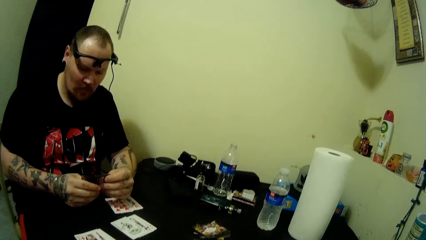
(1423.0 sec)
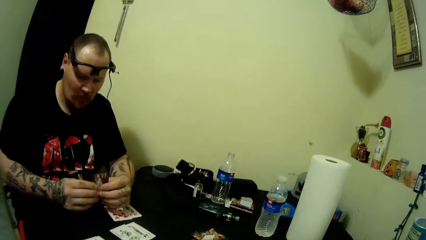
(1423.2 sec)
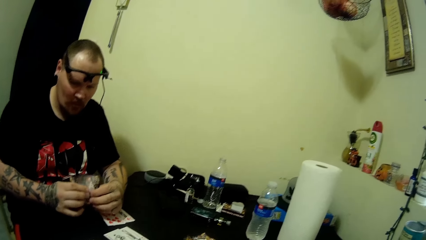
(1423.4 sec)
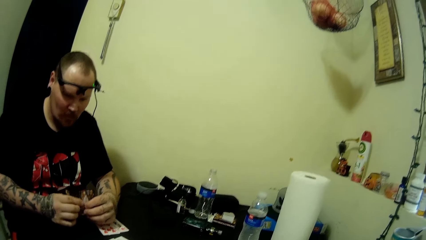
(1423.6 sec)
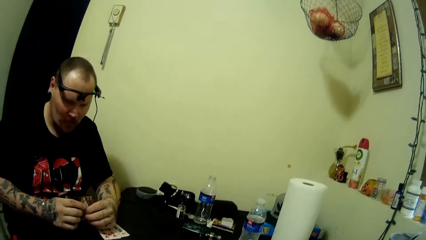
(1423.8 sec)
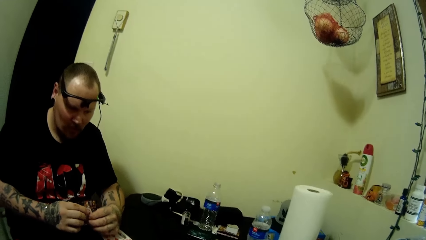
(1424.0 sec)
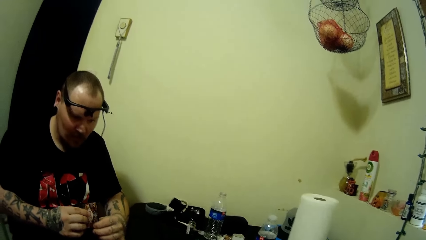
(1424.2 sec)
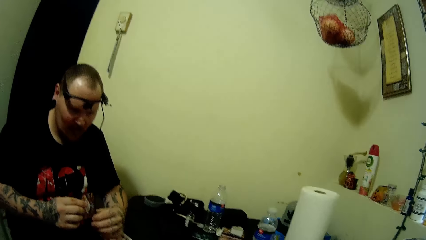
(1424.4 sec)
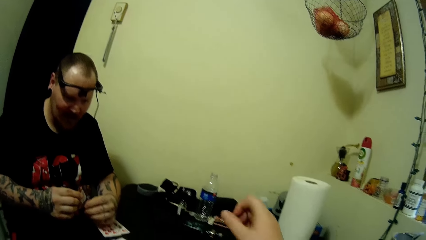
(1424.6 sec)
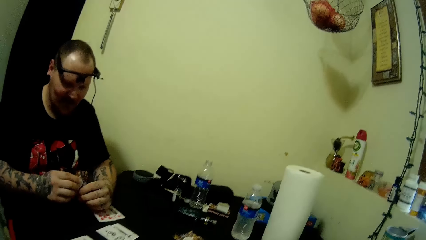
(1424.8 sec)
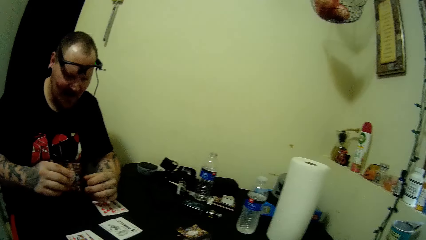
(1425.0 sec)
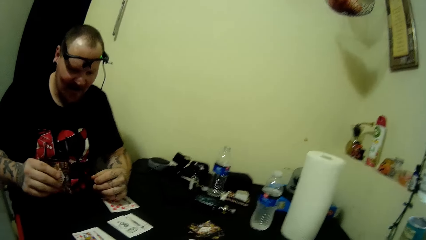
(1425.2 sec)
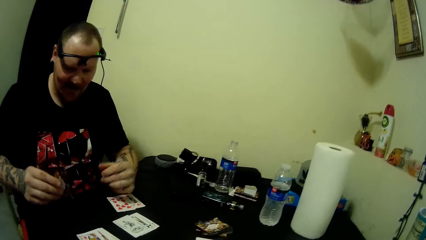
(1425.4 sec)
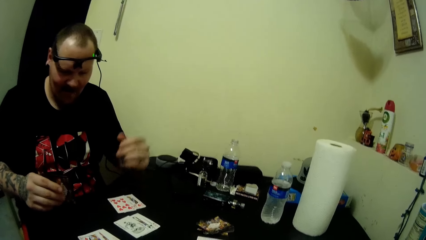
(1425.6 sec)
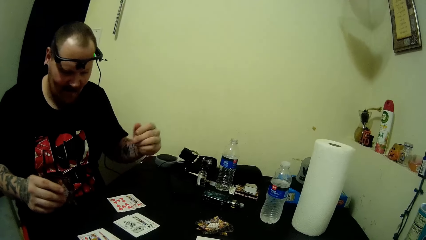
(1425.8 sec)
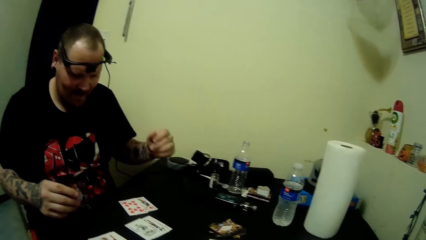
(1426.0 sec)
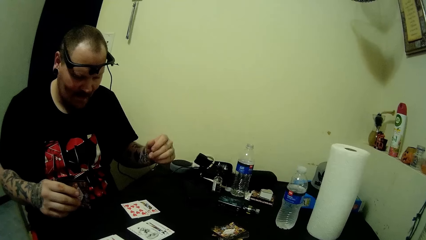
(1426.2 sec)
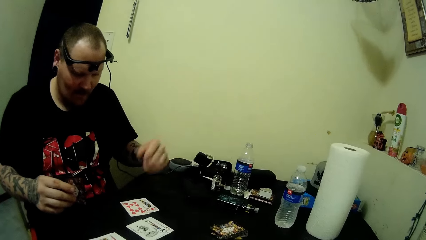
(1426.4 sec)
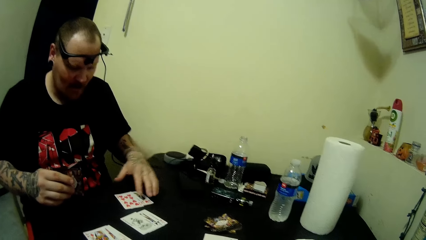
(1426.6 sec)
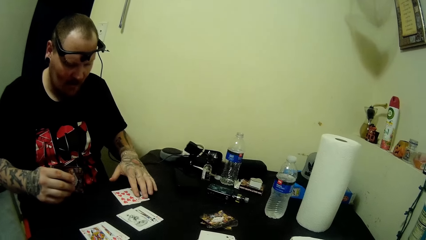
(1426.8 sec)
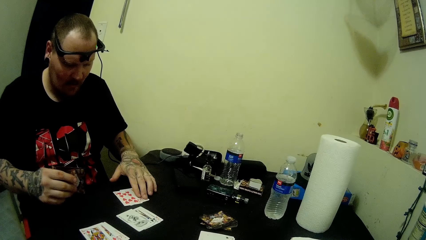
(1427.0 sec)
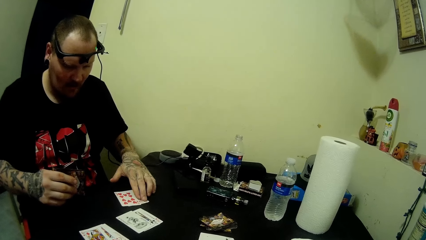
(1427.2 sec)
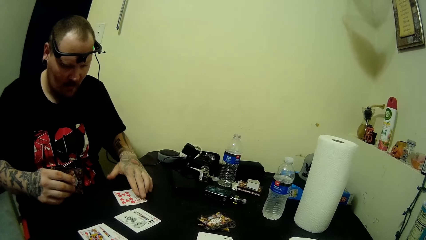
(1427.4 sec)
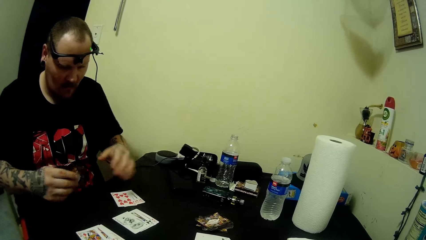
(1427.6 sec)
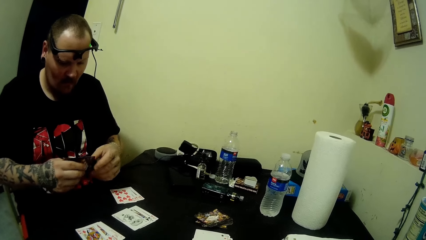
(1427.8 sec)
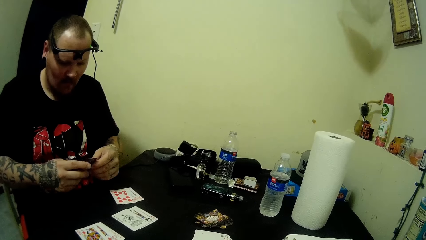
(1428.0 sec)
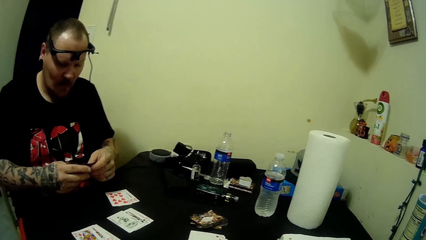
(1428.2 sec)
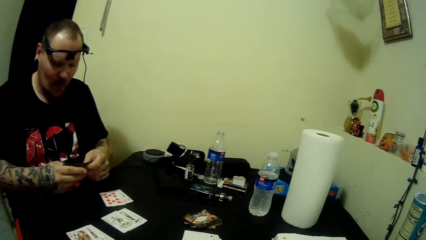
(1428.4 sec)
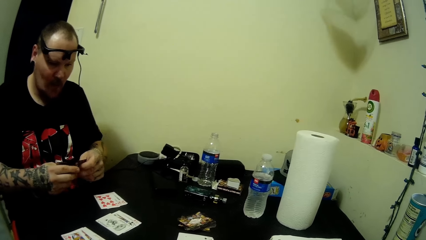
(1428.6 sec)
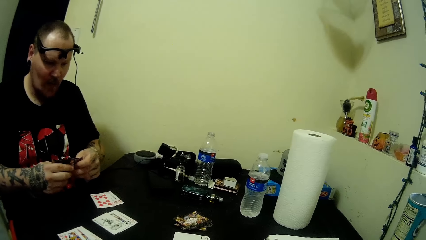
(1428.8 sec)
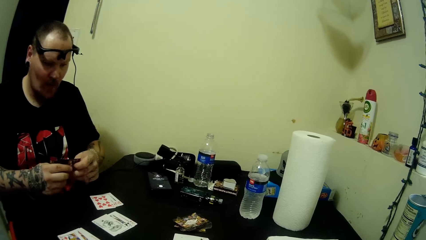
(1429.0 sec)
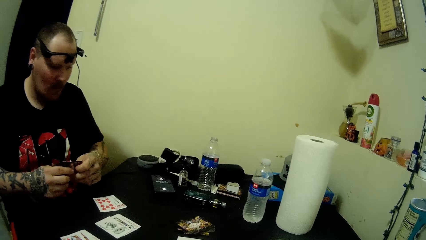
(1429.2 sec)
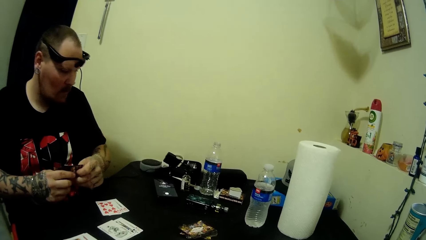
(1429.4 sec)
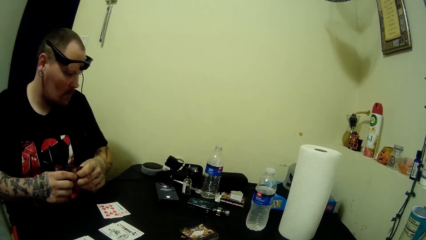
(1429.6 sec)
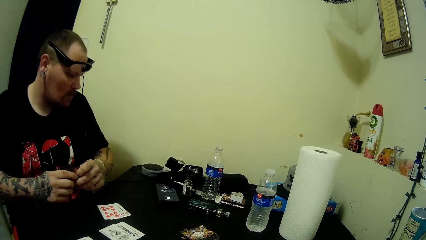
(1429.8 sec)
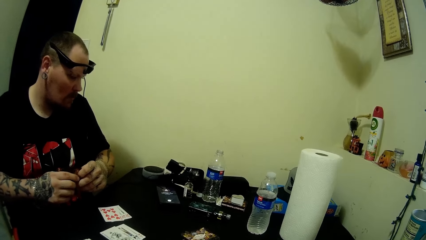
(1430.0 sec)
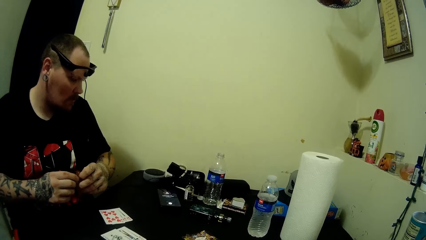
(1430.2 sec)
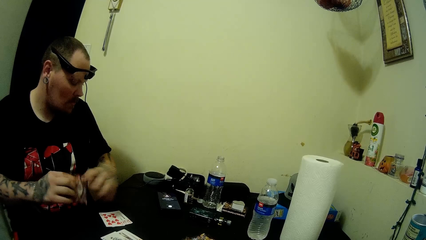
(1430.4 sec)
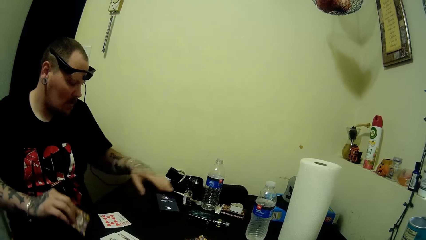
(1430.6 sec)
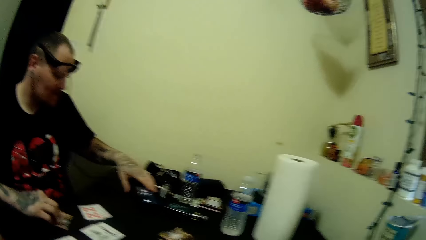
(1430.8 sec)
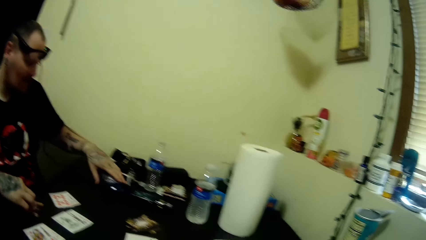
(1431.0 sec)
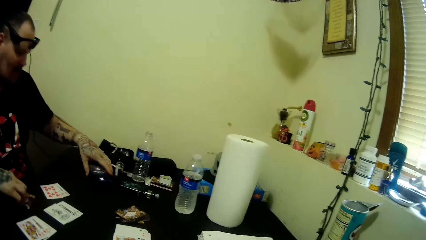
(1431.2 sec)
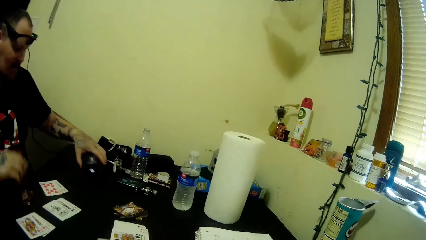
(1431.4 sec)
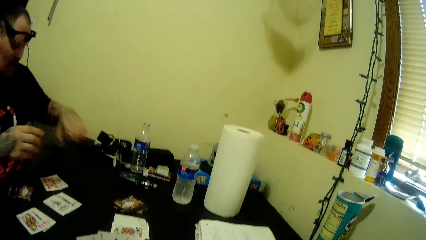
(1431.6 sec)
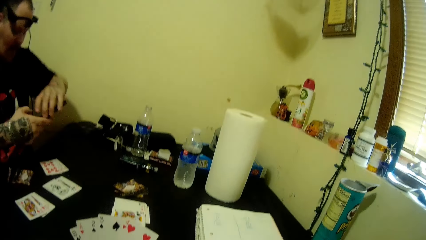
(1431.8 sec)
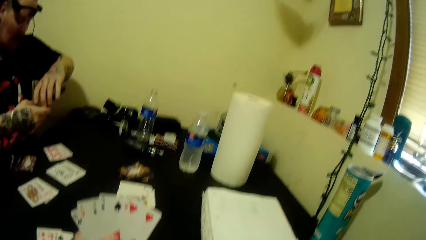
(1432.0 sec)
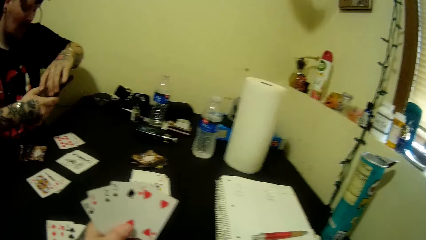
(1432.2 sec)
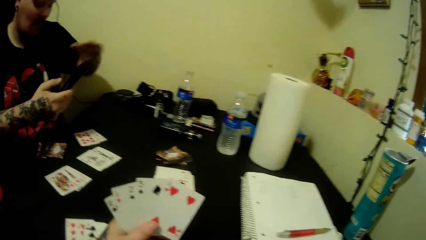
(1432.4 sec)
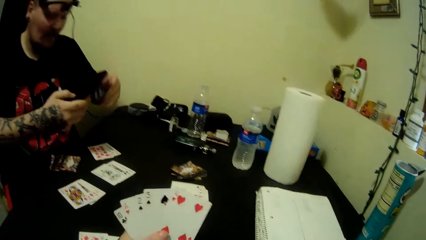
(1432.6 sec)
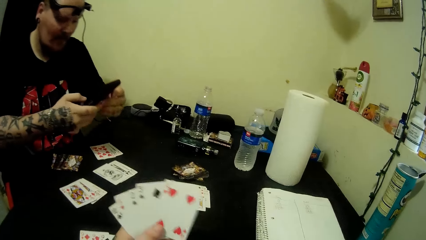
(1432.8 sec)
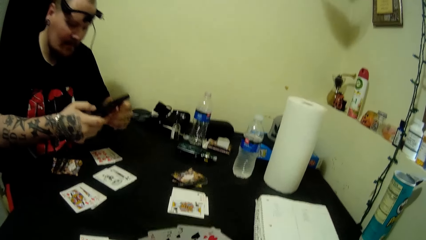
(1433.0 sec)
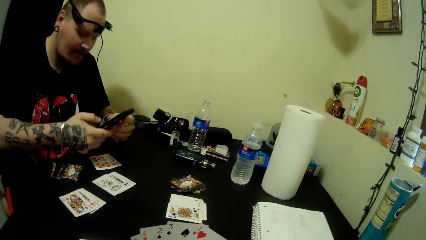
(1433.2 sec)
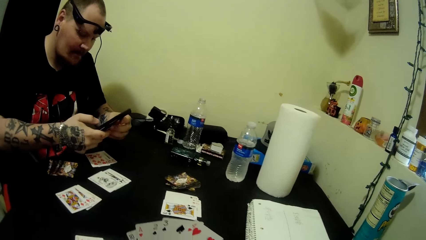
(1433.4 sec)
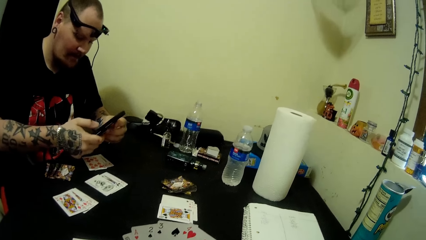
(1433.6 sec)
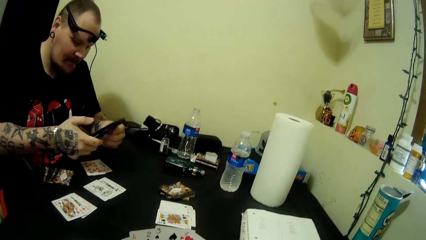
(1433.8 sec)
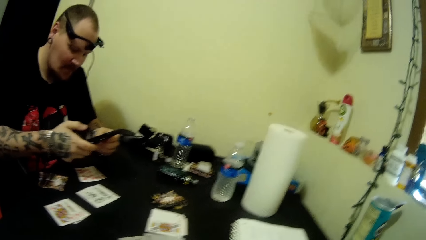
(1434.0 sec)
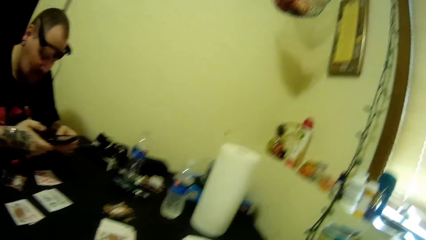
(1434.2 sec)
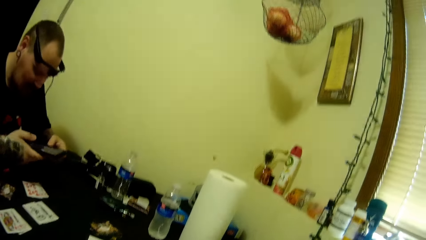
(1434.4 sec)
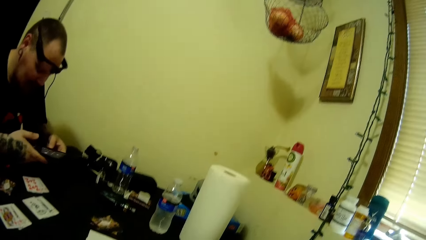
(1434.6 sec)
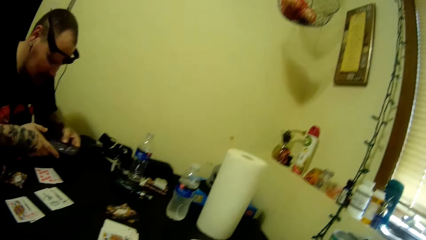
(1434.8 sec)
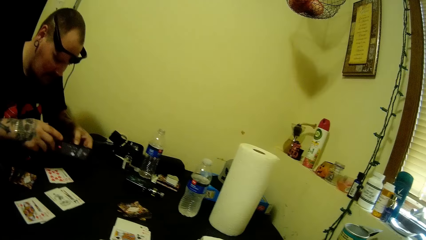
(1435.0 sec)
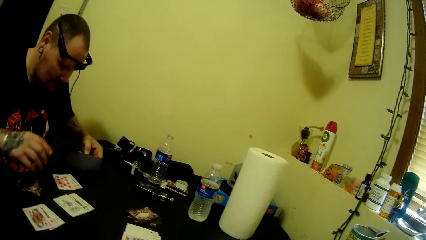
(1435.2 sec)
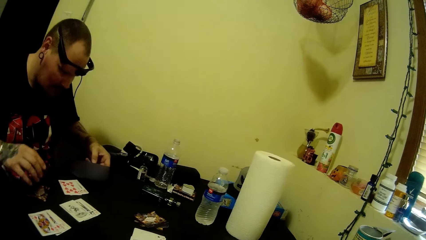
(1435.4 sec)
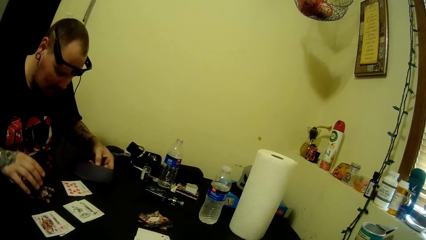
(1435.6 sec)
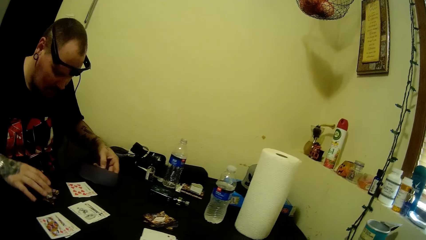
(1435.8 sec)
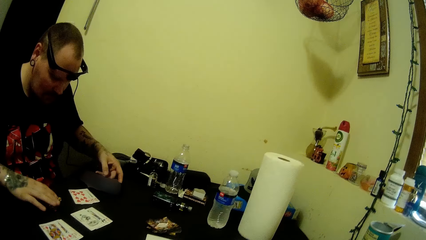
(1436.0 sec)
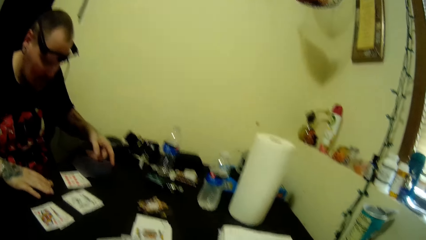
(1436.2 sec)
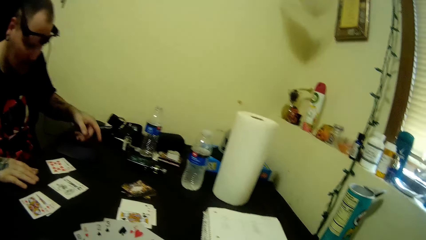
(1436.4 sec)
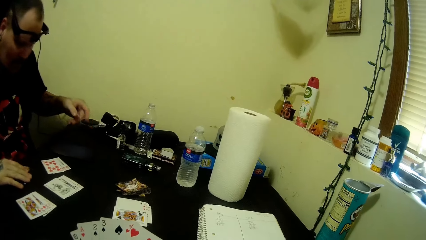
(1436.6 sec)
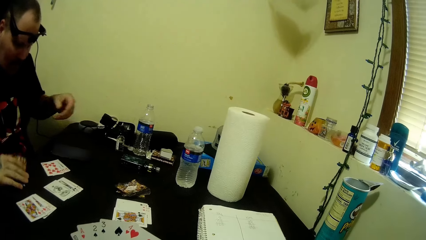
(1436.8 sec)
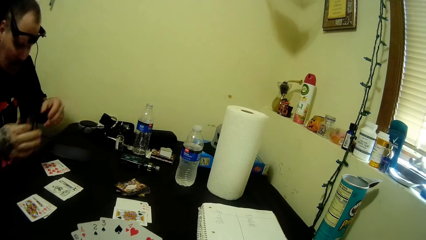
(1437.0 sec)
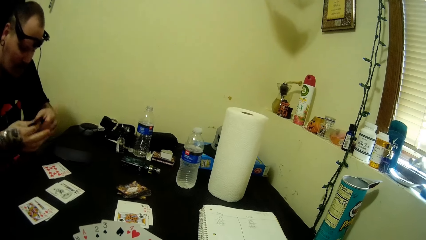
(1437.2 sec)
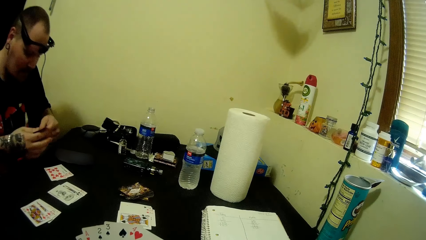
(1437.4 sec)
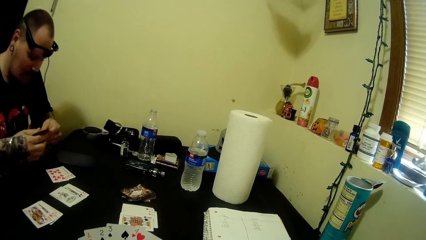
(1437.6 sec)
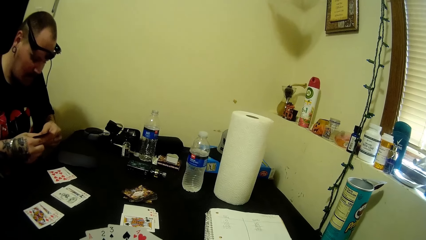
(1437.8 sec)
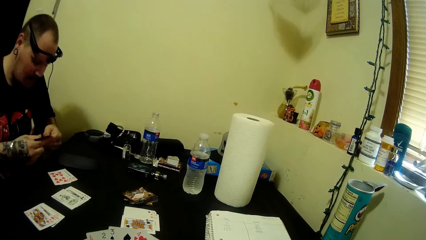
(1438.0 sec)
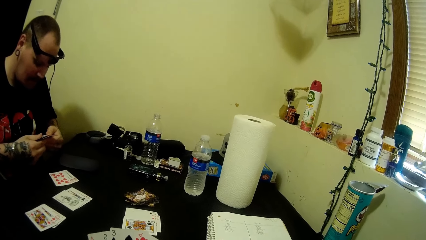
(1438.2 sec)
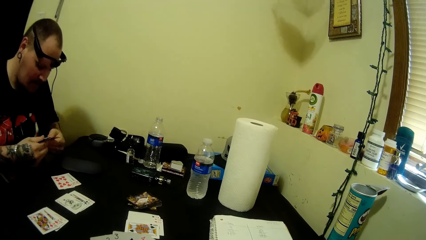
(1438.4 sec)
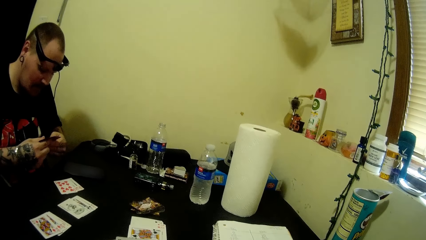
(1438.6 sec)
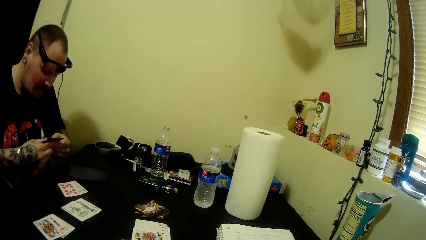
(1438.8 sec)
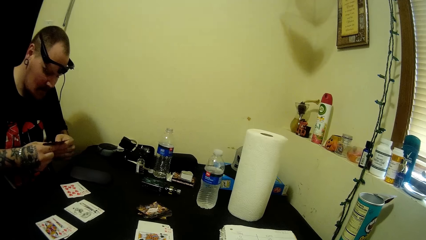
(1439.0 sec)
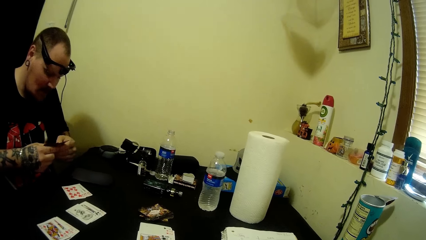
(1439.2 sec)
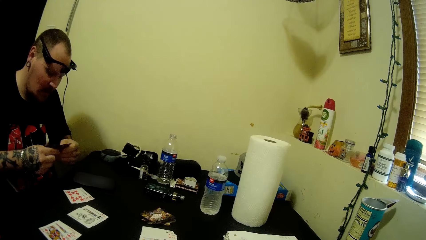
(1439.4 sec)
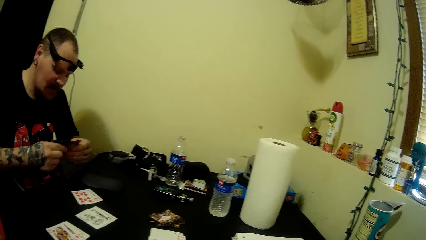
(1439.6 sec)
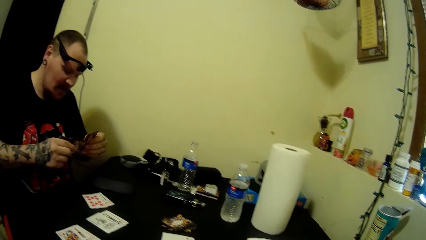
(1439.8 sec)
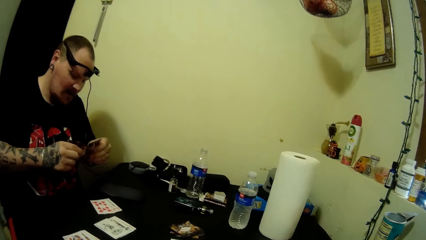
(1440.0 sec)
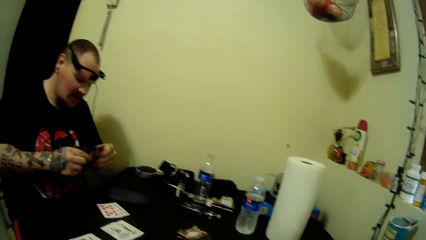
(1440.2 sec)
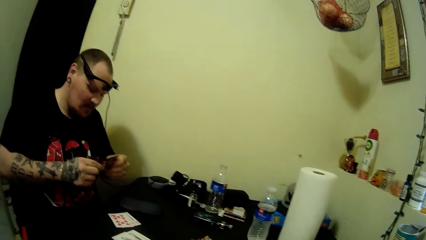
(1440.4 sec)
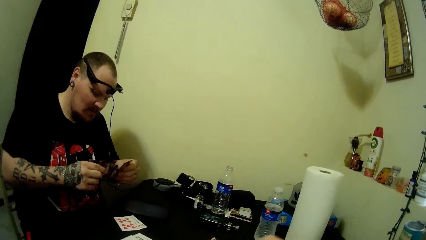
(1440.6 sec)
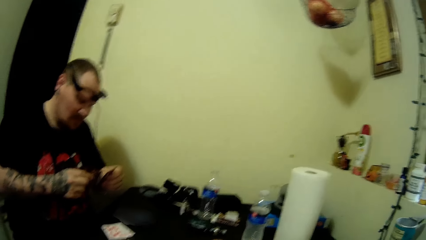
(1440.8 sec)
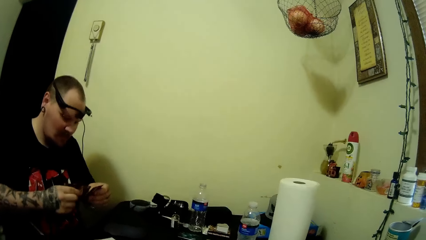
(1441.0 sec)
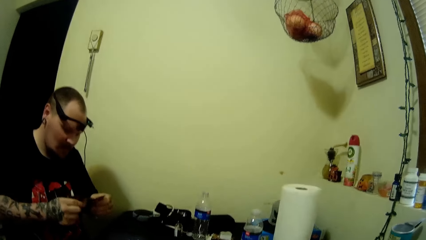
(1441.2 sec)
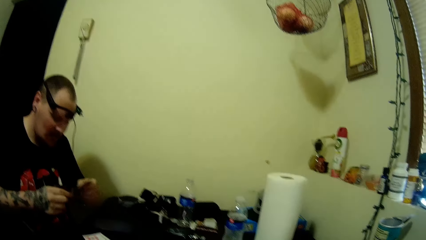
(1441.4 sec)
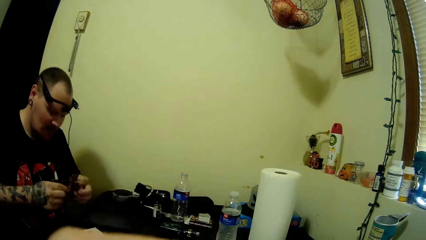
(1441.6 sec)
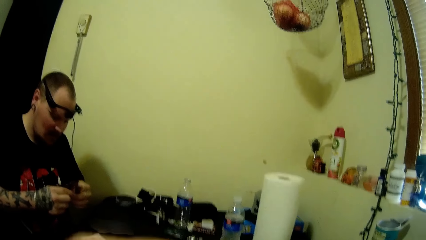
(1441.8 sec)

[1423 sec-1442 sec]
A man touches cards on the table. The man holds cards in his hands. The man puts cards on the table and picks up his phone. The man receives a call. The man holds his phone. The man puts the phone down. The man picks up cards on the table. The man shuffles cards in his hands.
